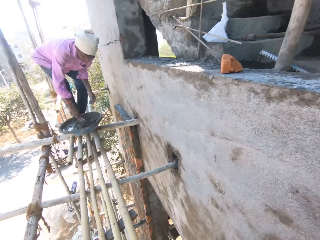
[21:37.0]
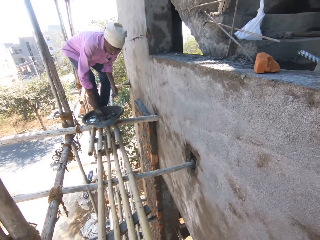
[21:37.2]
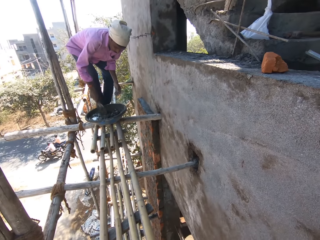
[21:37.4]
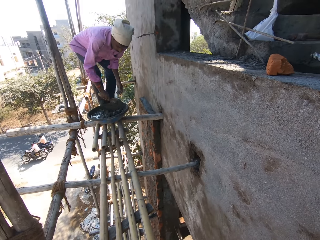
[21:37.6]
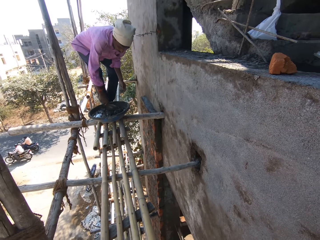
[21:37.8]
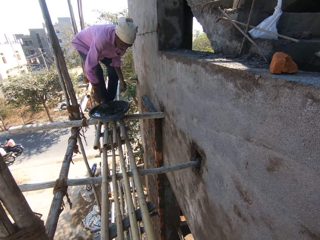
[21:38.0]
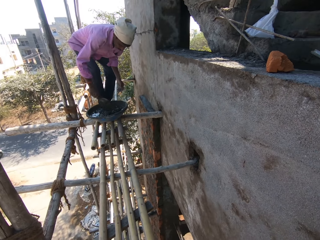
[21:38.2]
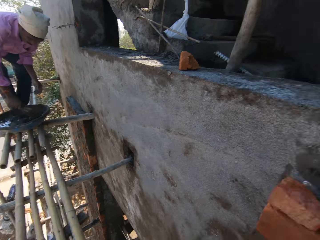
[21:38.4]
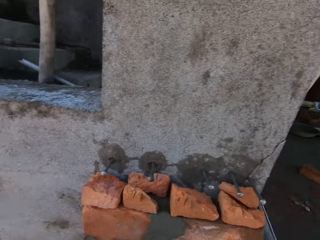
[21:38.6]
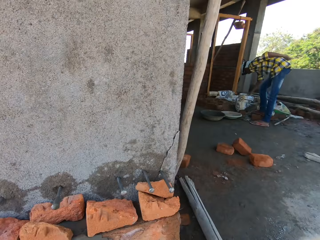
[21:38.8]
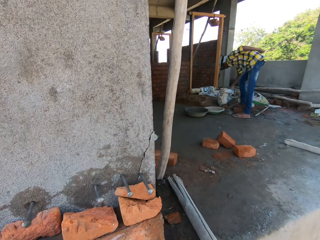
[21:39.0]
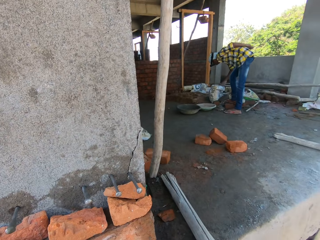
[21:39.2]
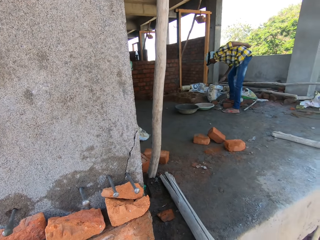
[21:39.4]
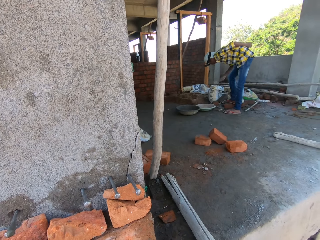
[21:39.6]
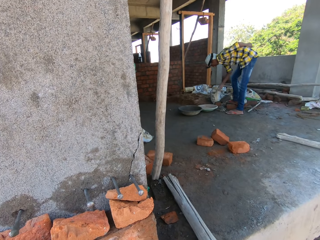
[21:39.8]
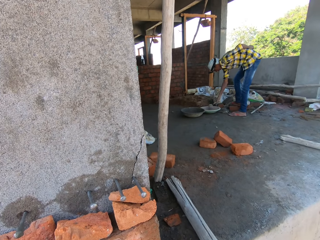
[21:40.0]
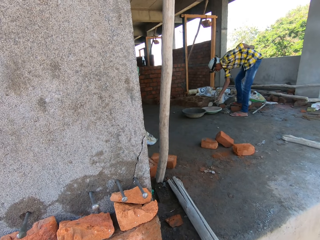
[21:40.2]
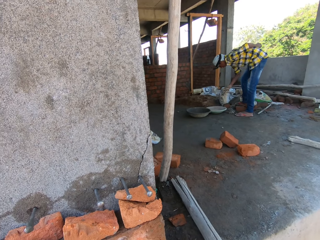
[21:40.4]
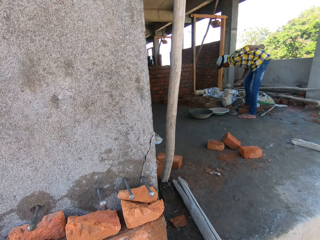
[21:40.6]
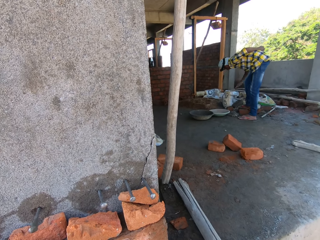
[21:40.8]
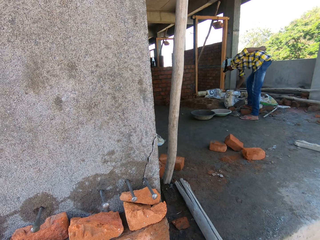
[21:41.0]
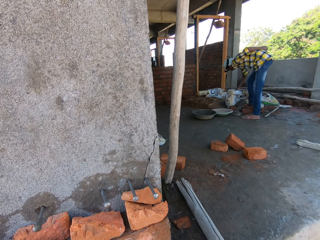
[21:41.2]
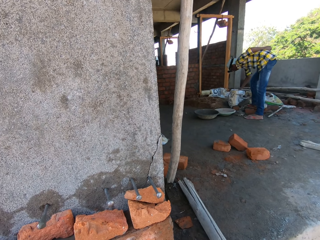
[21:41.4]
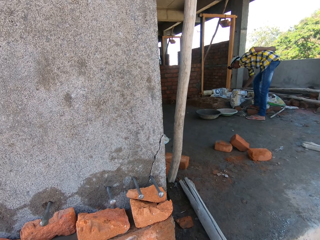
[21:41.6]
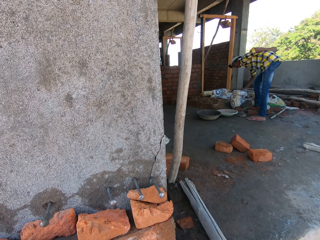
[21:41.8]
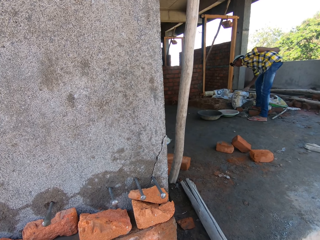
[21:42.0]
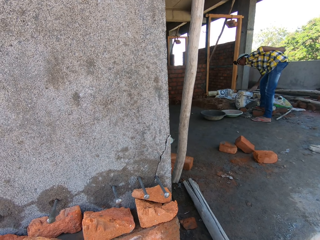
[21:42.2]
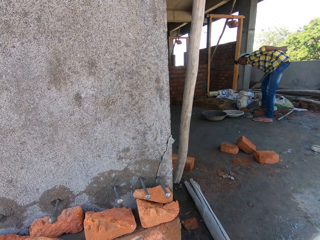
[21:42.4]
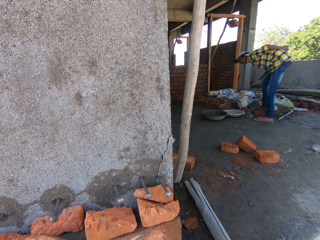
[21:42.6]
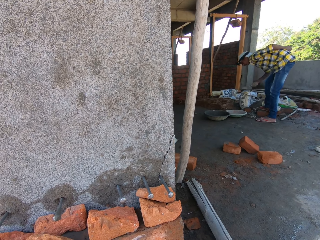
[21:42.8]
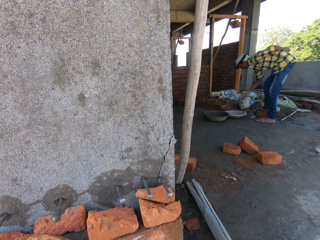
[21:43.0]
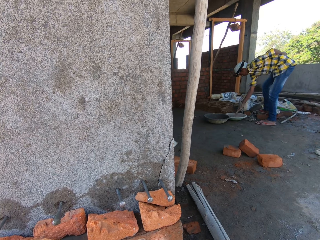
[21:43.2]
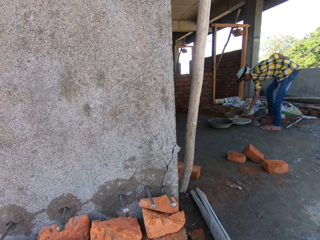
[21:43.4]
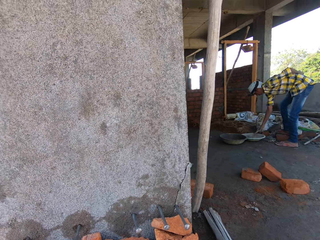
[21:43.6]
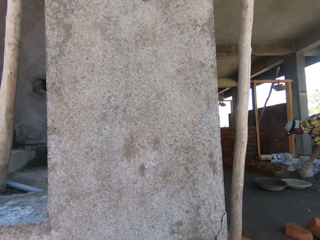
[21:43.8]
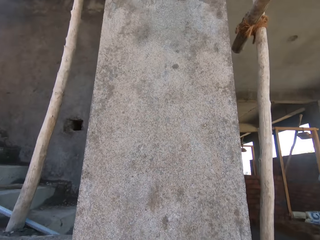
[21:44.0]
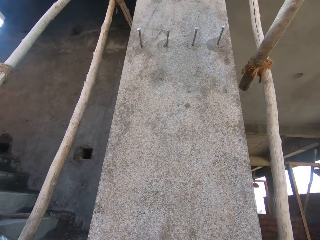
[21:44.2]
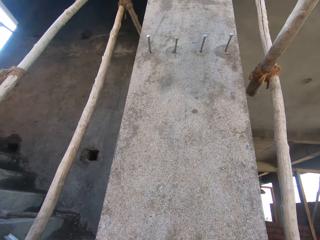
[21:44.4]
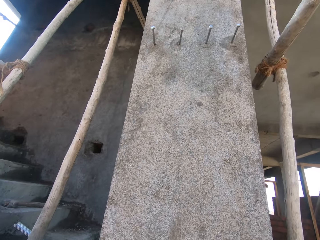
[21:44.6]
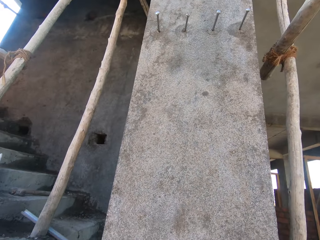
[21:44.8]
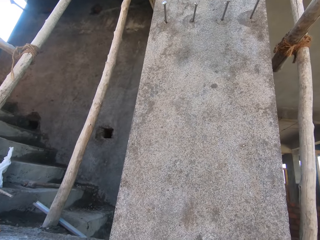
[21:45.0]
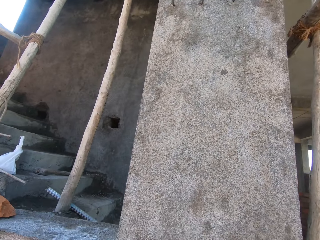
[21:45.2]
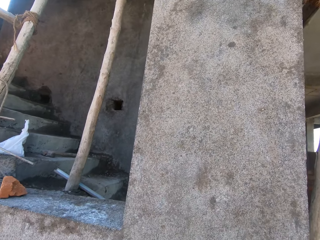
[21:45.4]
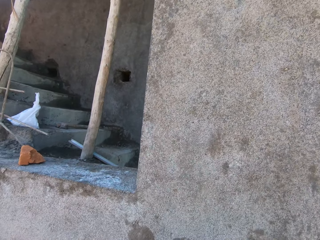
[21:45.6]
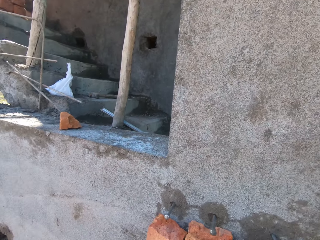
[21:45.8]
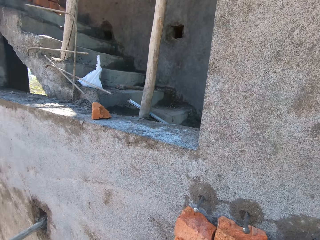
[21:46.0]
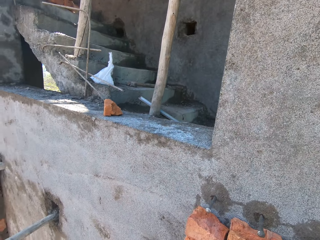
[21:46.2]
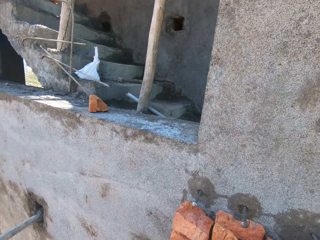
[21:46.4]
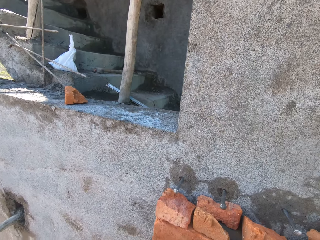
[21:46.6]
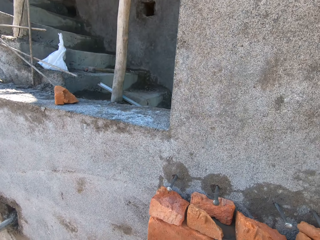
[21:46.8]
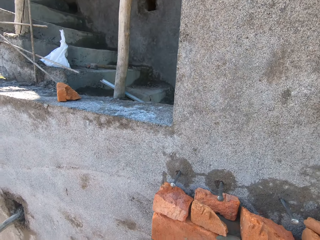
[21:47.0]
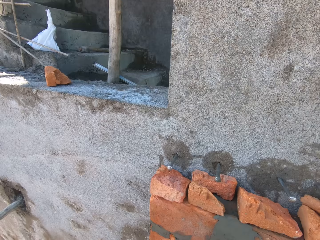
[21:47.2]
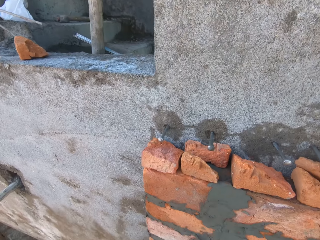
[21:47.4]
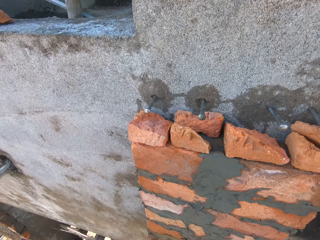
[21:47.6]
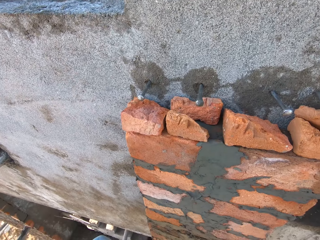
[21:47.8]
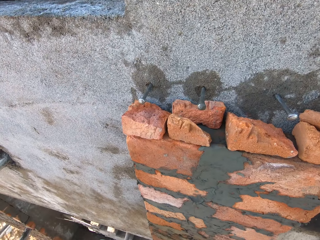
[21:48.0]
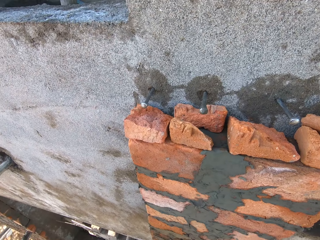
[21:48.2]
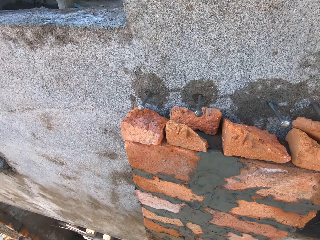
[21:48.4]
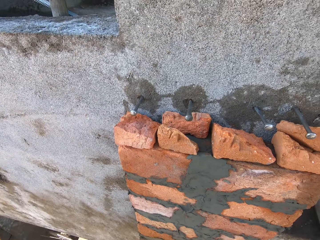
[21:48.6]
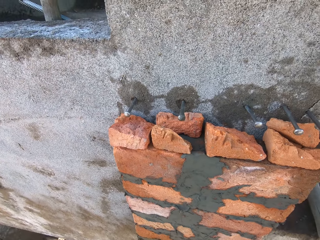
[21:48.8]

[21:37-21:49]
The man scoops cement from the sack bag on the concrete deck with the trowel in his right hand. The camera wearer pours the cement in the trowel in his right hand into the pan on the concrete deck. The man scoops cement from the sack bag on the concrete deck with the trowel in his right hand. The camera wearer pours the cement in the trowel in his right hand into the pan on the concrete deck.

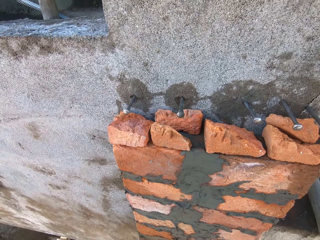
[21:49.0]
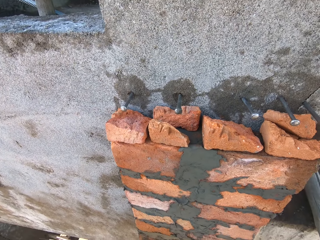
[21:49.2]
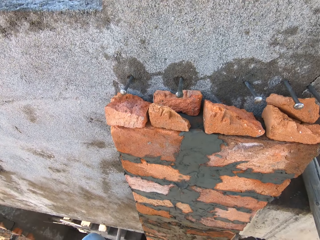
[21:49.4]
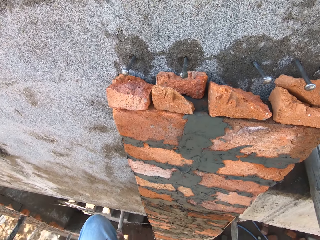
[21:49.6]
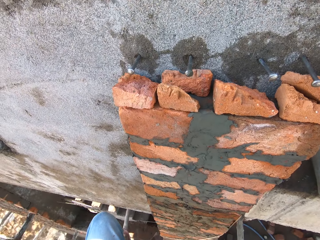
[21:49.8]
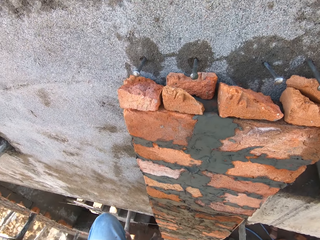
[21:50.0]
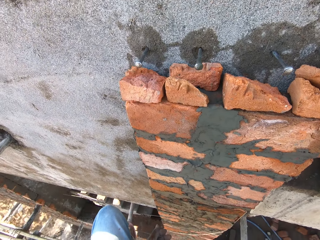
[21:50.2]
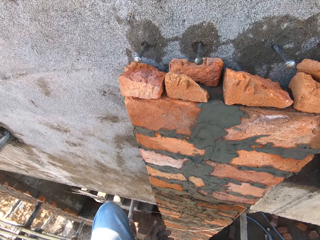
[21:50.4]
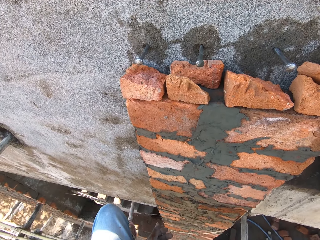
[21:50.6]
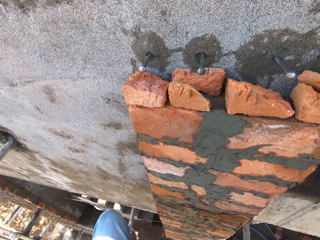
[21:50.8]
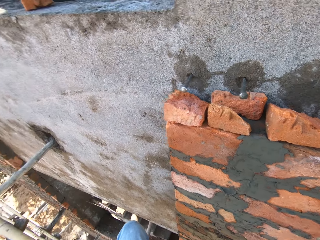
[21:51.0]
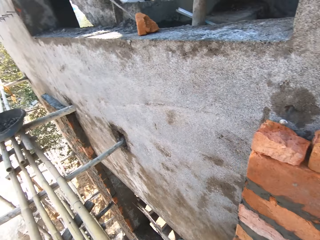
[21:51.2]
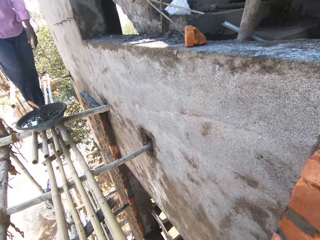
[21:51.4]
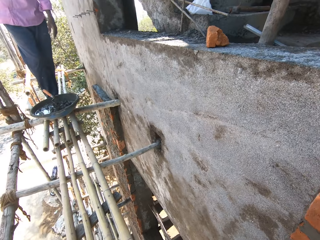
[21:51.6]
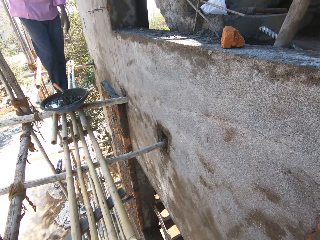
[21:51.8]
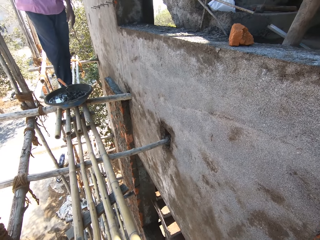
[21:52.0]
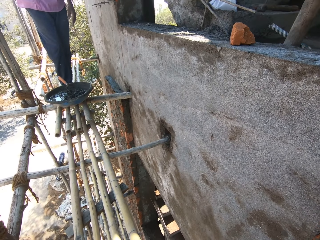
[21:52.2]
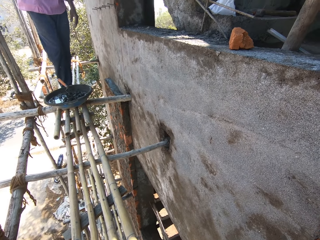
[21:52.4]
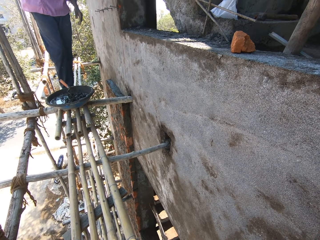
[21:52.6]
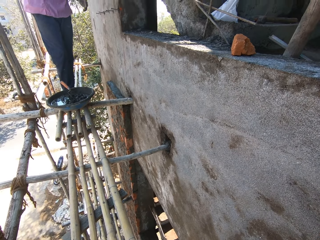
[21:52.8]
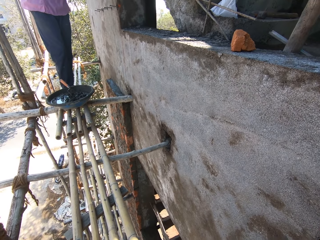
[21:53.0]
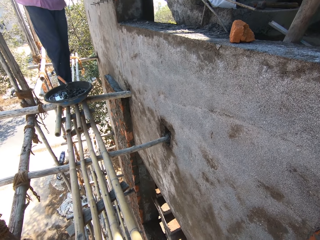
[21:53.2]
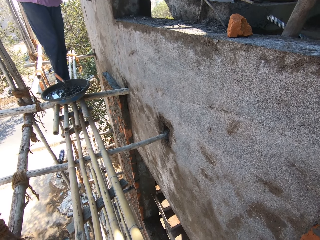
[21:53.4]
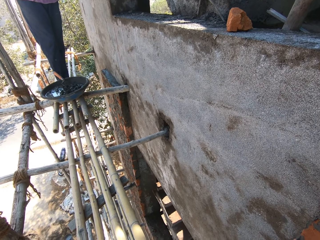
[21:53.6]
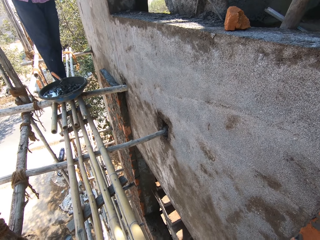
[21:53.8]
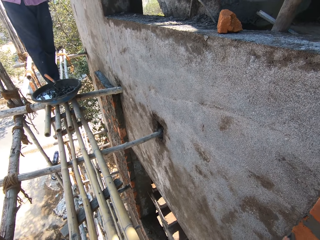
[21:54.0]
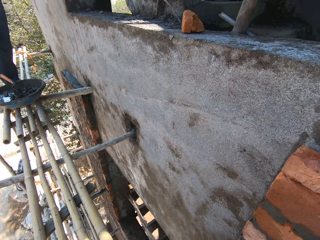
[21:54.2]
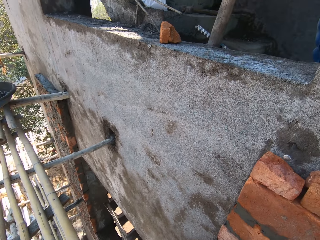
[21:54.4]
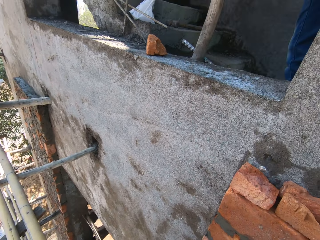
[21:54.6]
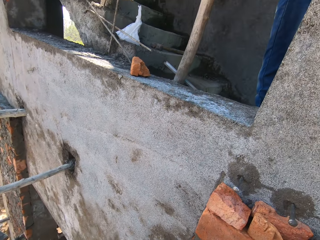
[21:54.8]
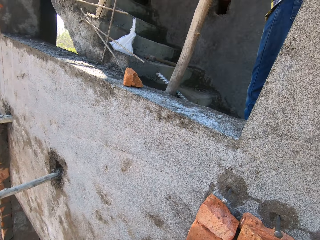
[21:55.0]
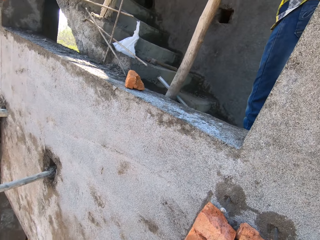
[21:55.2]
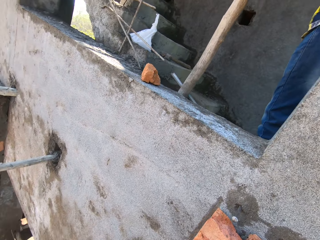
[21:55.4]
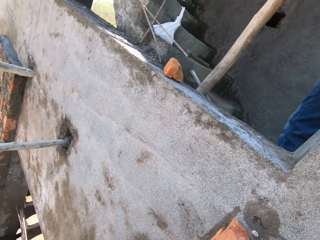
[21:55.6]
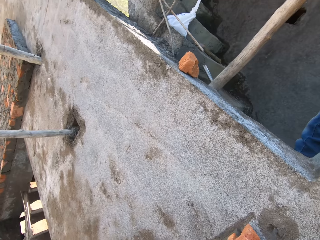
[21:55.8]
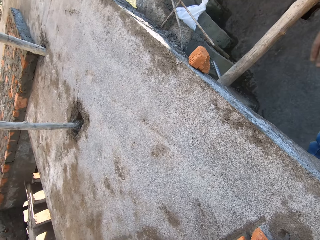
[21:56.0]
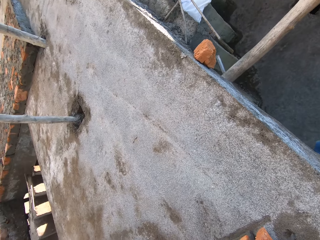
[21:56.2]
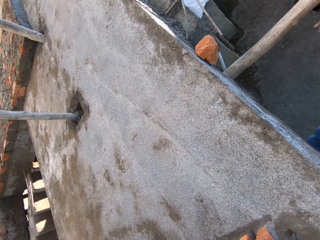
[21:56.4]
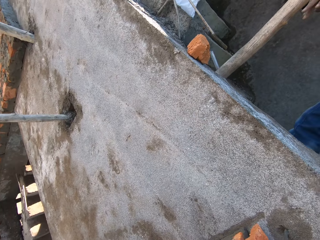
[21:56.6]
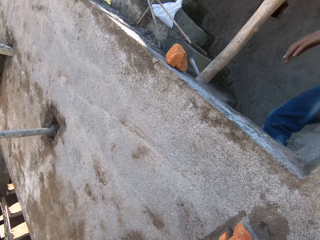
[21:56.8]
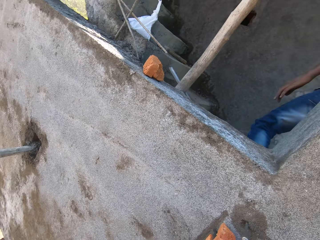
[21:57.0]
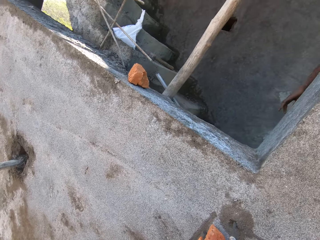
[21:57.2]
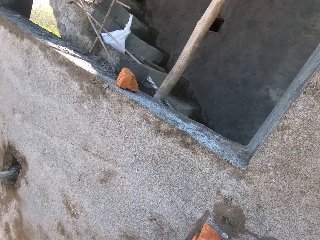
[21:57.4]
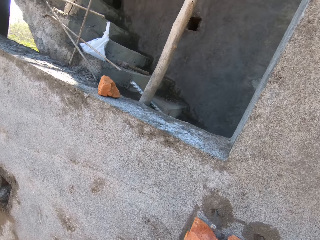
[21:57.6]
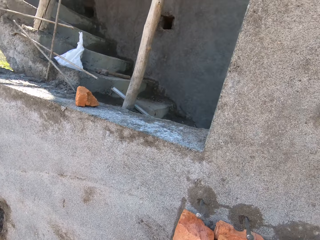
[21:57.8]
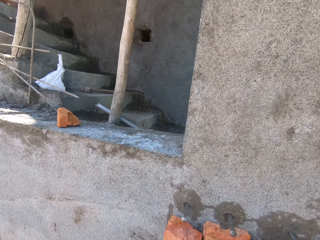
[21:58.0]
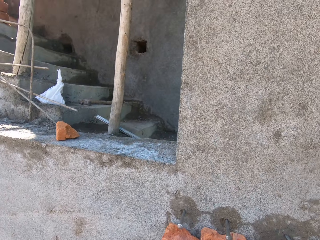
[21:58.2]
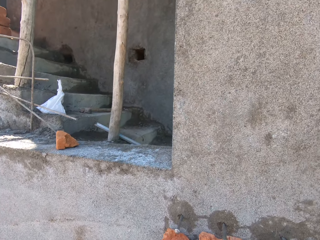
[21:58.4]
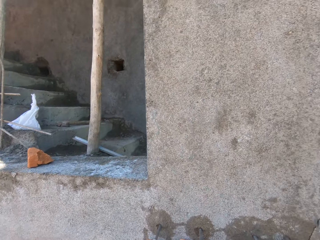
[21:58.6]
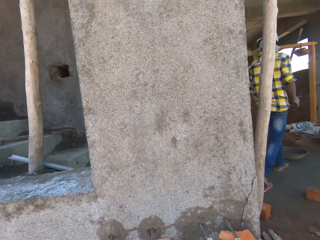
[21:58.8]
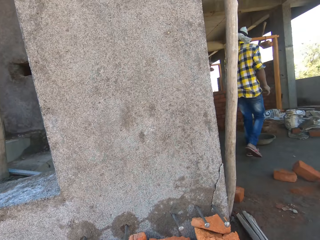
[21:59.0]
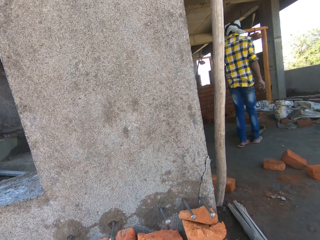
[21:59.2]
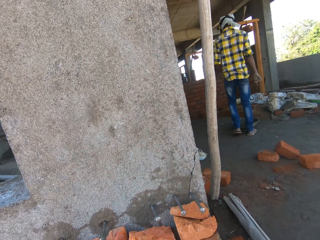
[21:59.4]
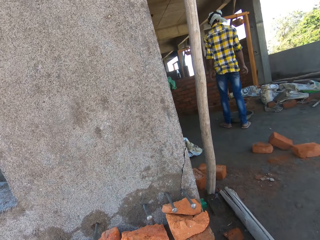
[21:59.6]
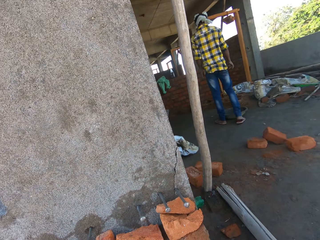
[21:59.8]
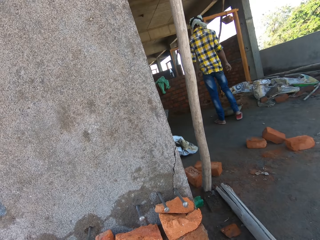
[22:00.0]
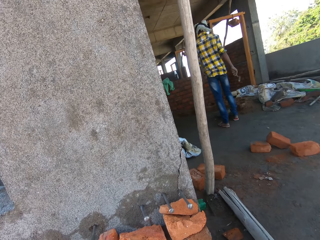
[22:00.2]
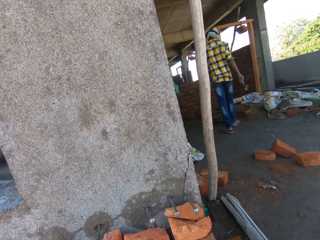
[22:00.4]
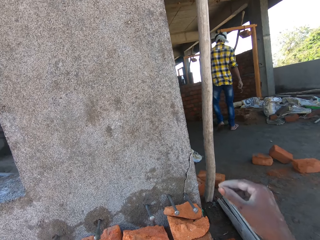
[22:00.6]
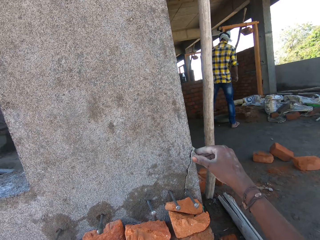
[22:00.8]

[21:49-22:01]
The man interacts with another man. The first man moves a pan on the concrete deck with his right leg.
